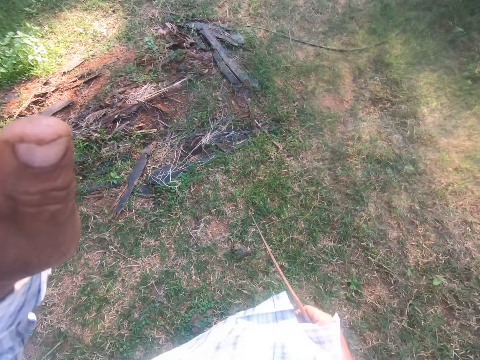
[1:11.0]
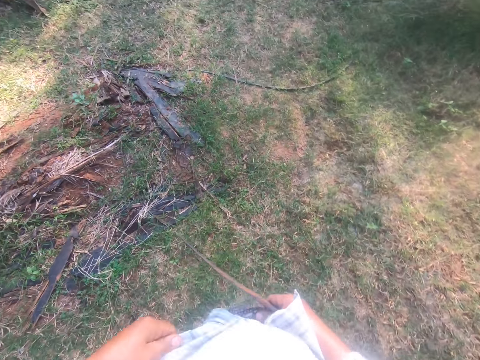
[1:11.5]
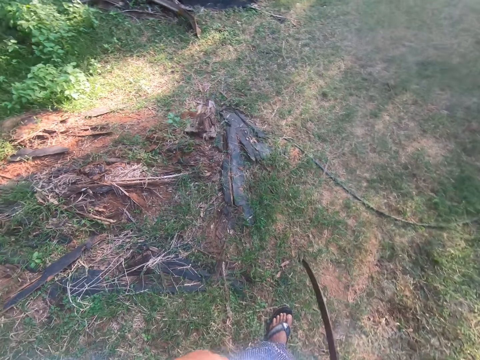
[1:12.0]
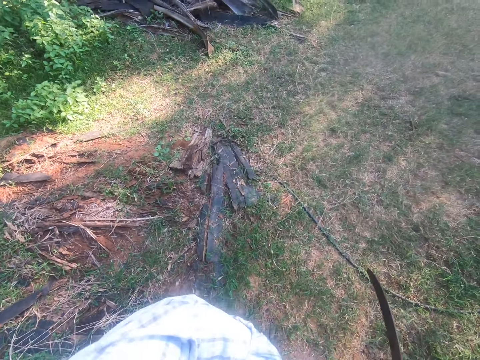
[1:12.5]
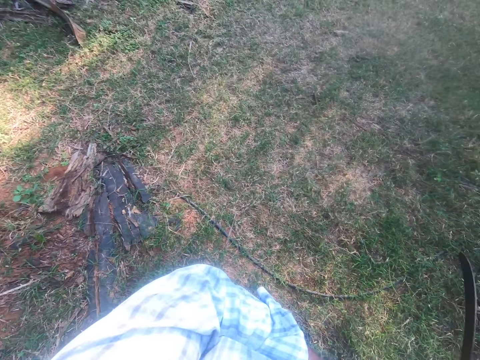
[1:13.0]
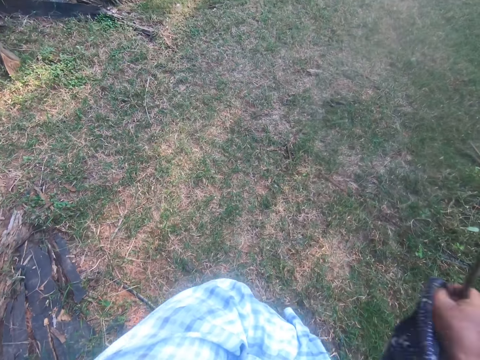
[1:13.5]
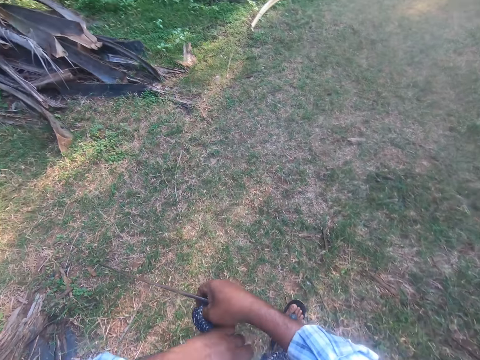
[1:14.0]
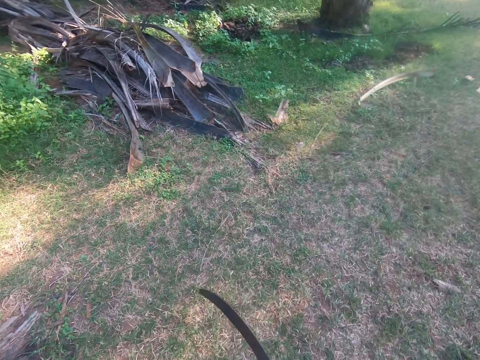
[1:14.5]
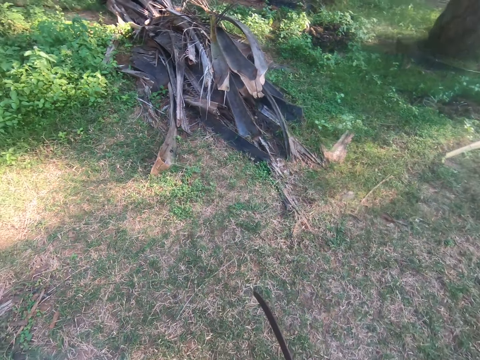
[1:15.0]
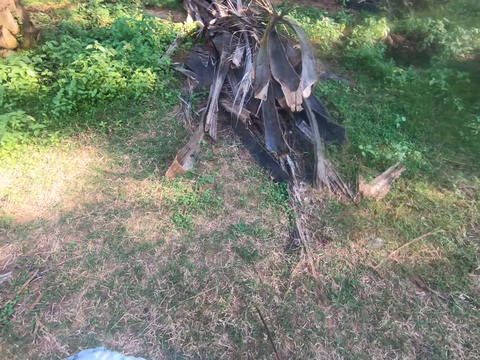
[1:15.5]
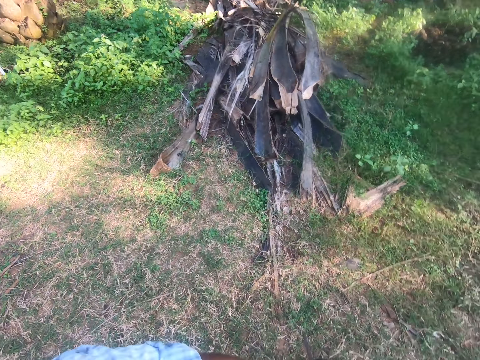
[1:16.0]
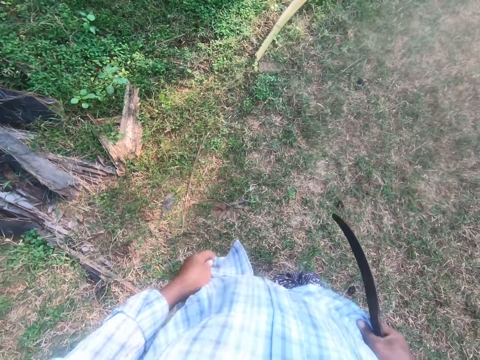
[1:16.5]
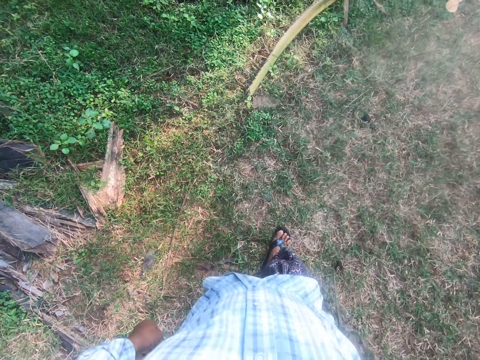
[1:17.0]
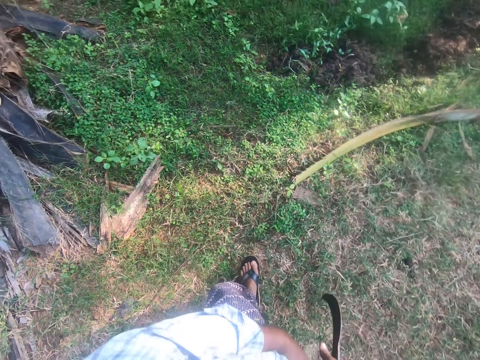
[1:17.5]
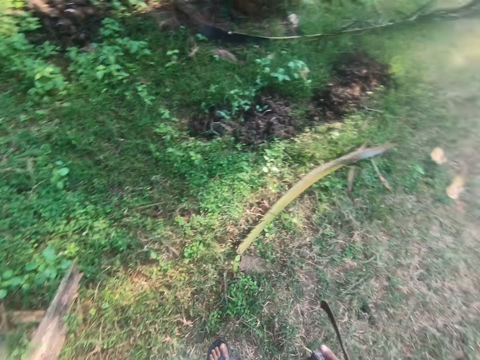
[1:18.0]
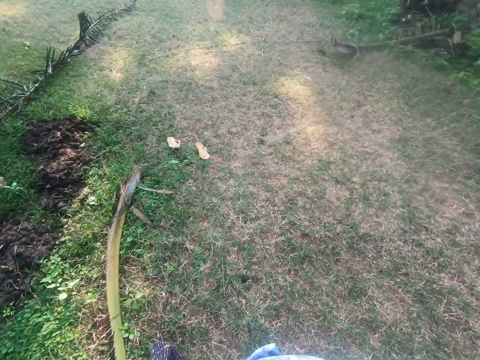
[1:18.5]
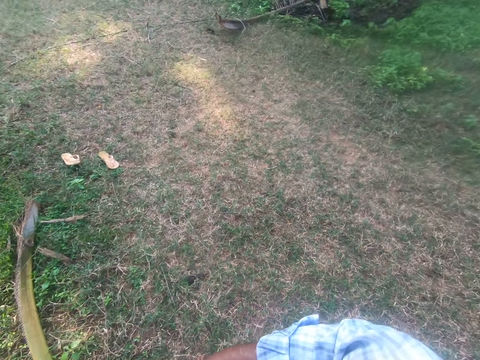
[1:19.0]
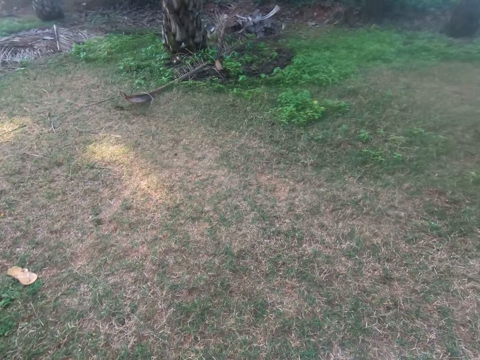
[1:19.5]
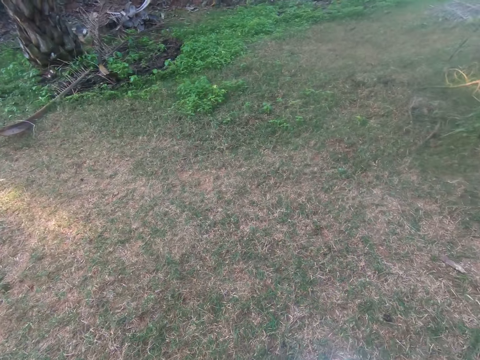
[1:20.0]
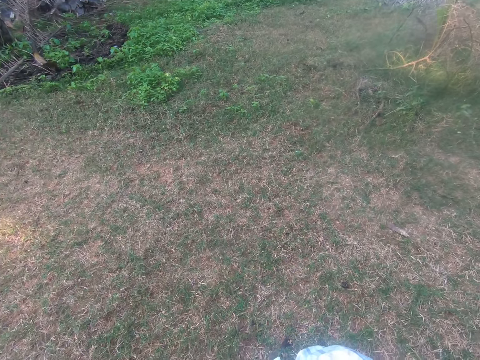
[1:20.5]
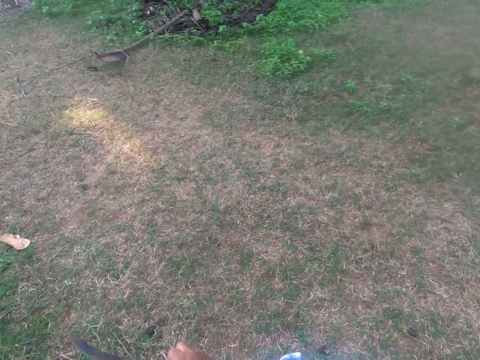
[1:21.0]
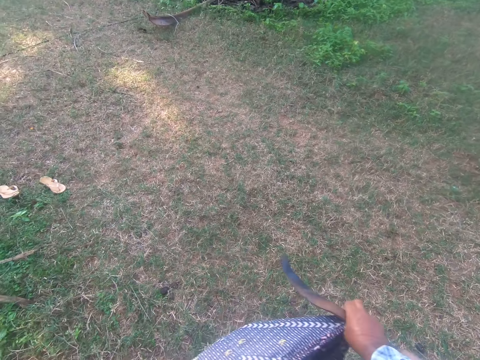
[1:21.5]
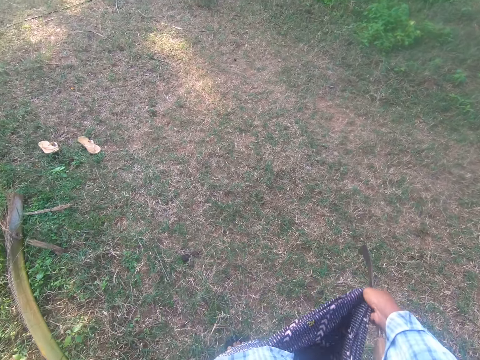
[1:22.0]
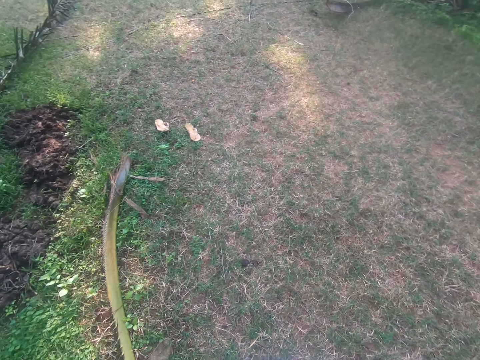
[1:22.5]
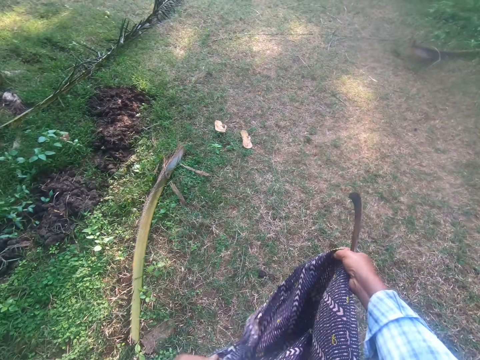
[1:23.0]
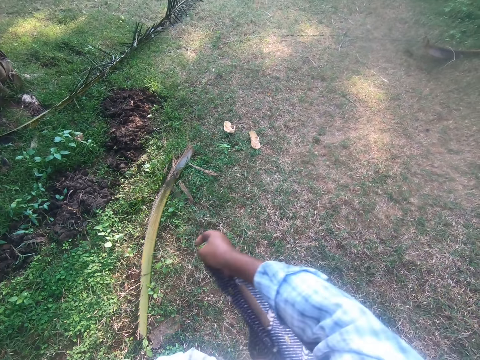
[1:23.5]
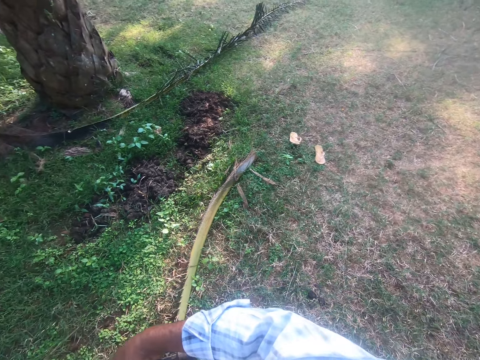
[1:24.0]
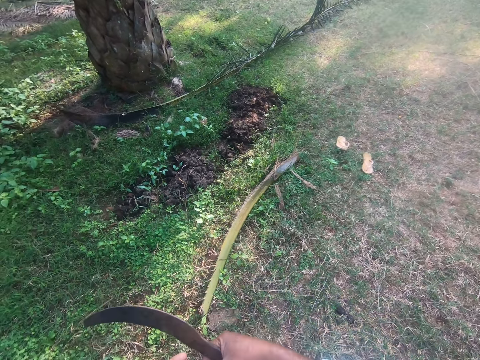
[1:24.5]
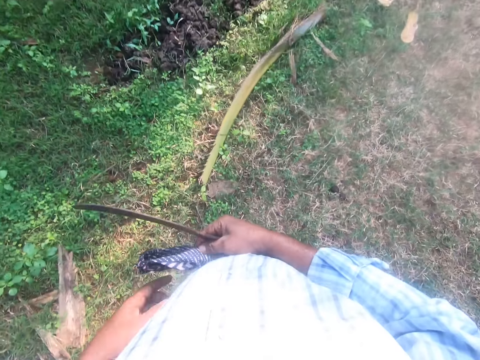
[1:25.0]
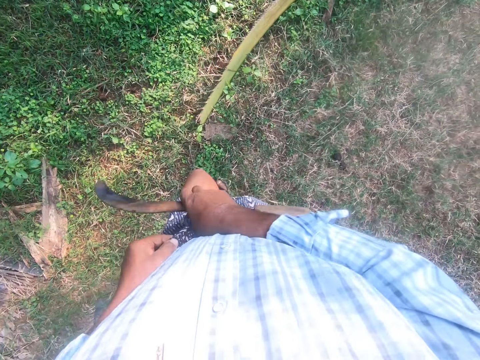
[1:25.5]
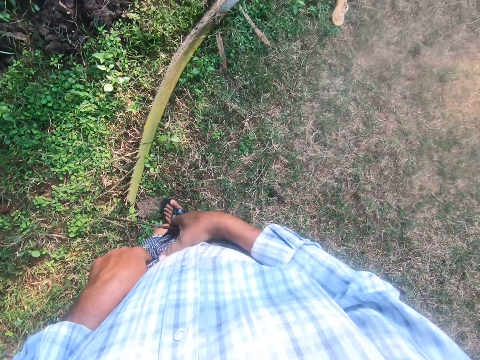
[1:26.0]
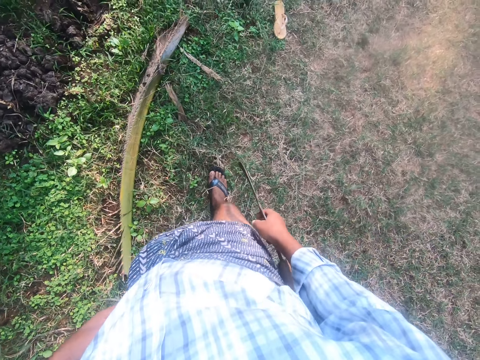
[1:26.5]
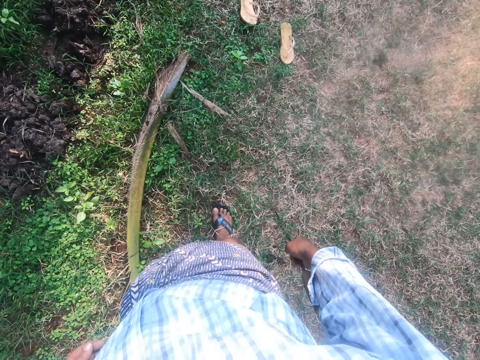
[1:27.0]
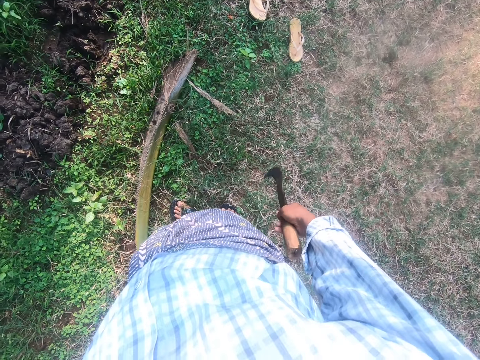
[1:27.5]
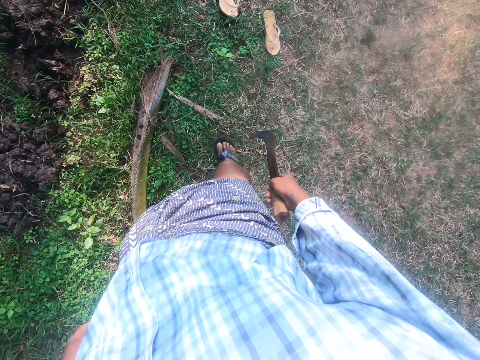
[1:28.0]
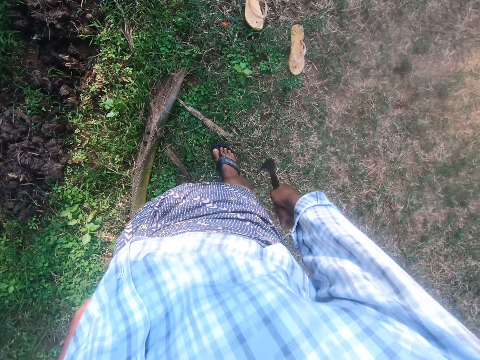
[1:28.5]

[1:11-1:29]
The camera wearer sorts his clothes. He stands. He ties a cloth. He walks.

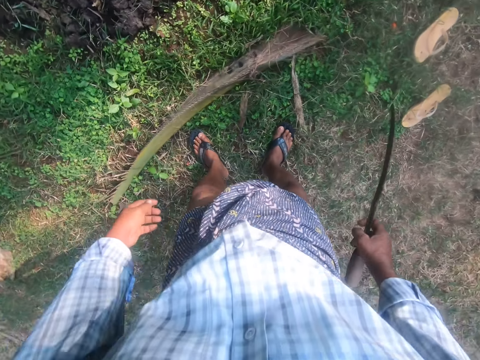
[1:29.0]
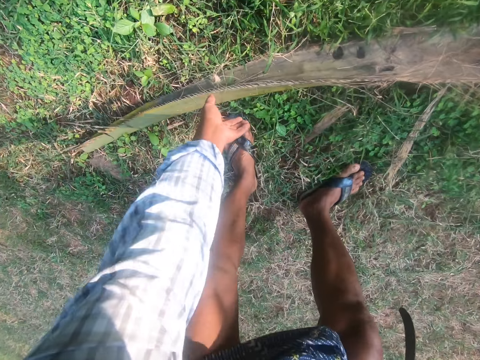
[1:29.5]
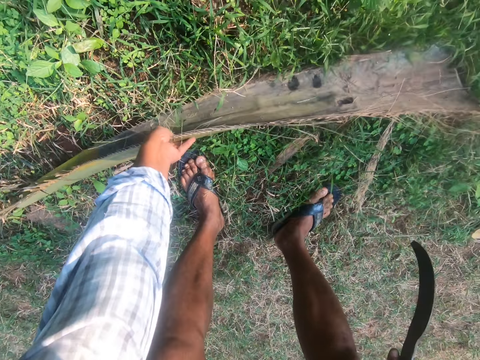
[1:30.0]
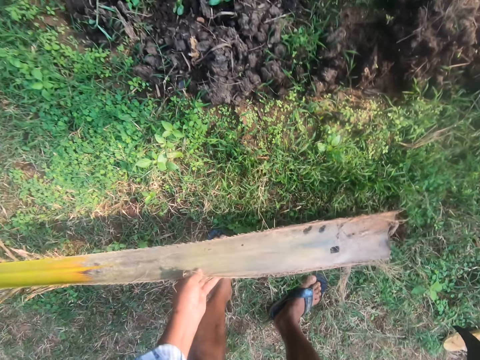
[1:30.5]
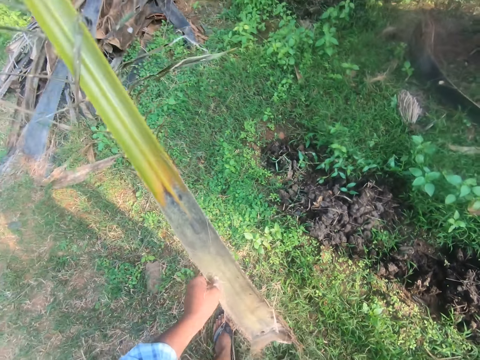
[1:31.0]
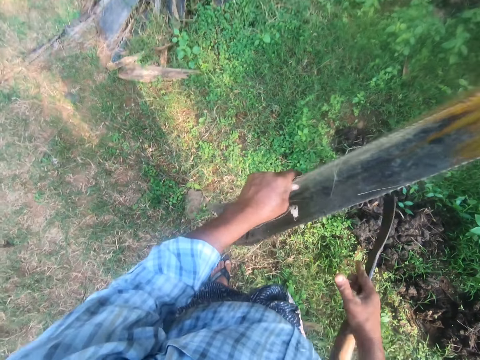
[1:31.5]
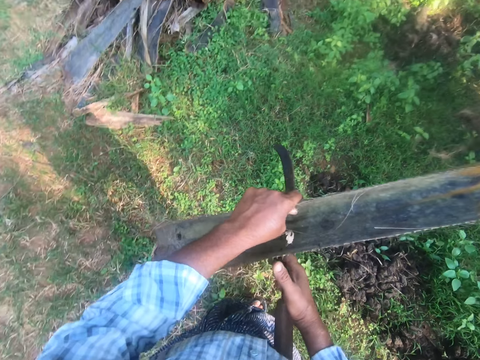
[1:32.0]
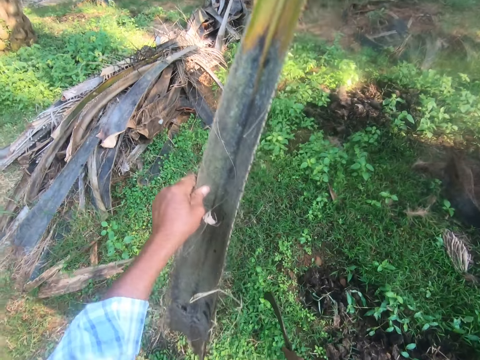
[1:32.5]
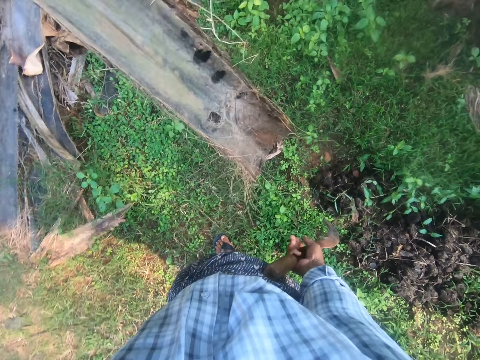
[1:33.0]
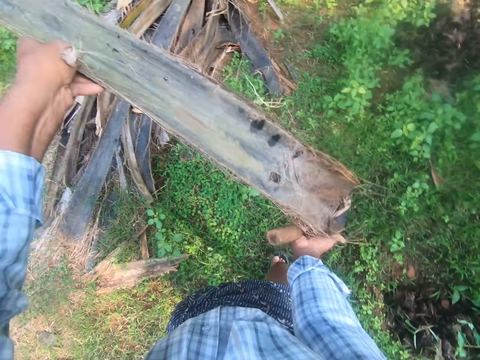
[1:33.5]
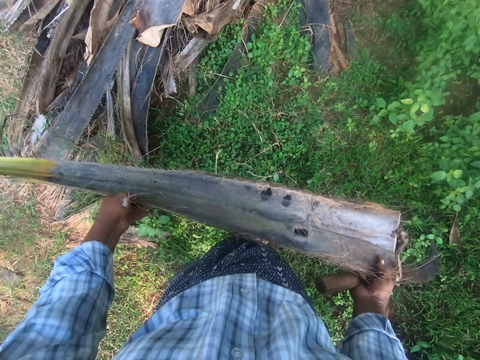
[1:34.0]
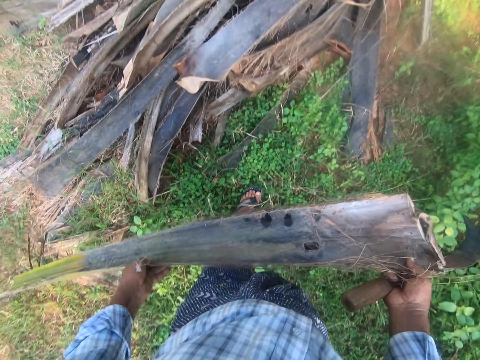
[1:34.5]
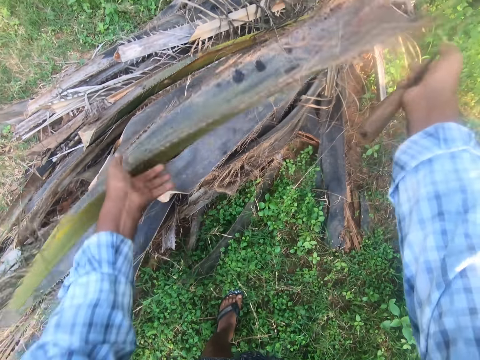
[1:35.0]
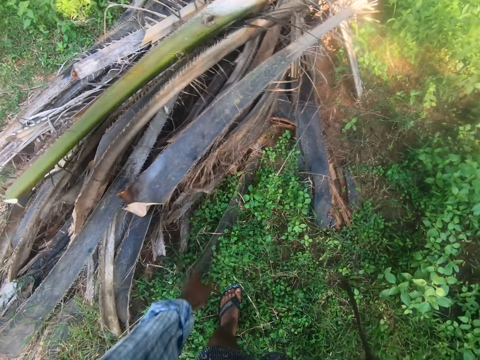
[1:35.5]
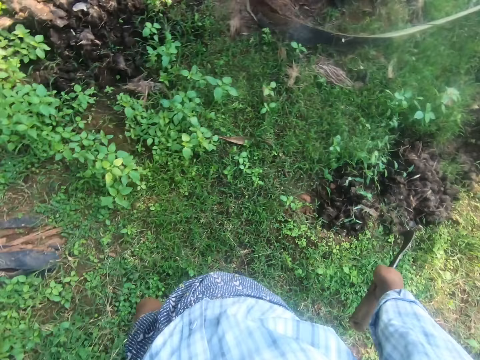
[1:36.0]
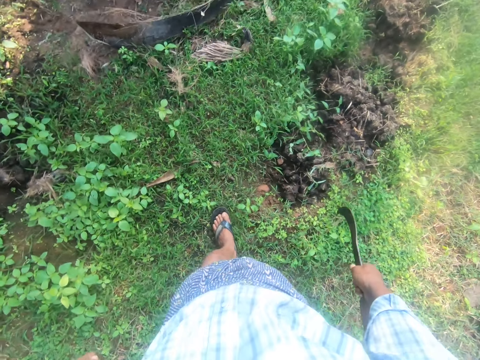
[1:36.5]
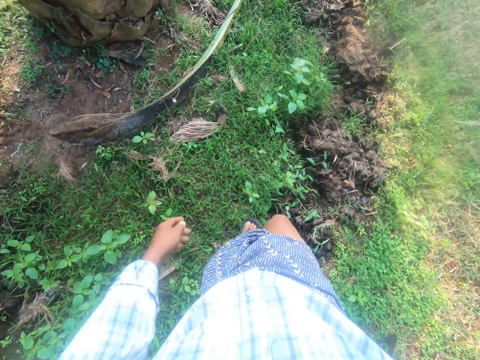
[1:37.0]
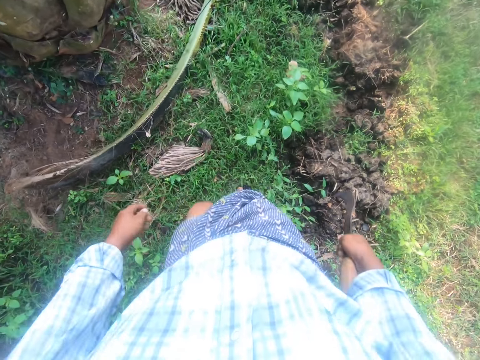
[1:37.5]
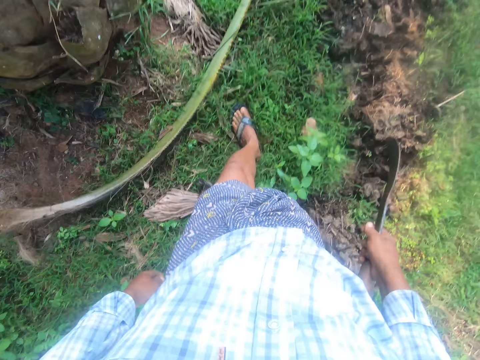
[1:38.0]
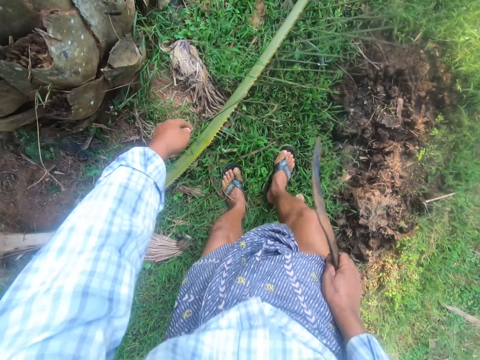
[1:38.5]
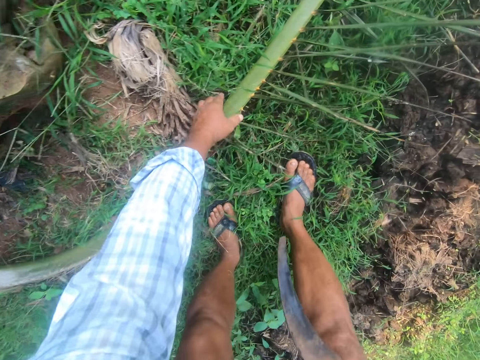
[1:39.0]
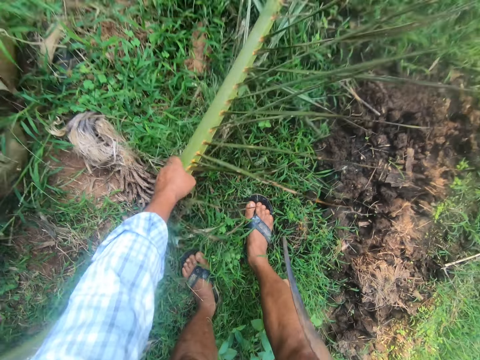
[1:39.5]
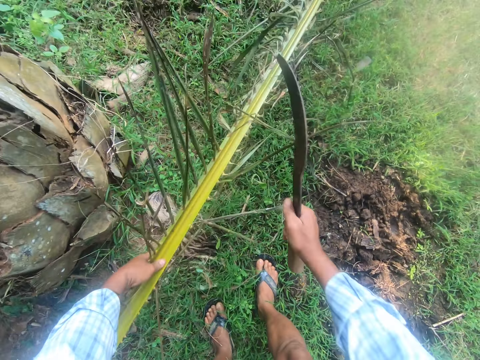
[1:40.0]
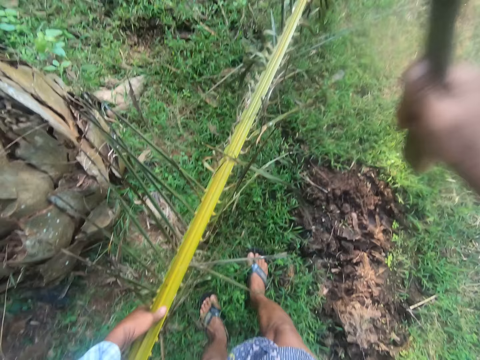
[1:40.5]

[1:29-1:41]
The camera wearer bends. He picks up a palm leaf with his left hand. He walks. He drops the palm leaf on a palm tree with both hands. He walks. He picks up a palm leaf with his left hand.
